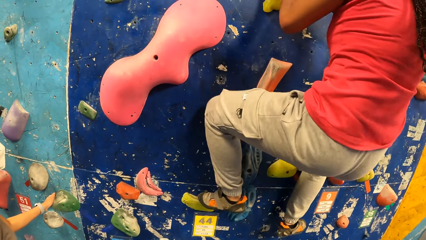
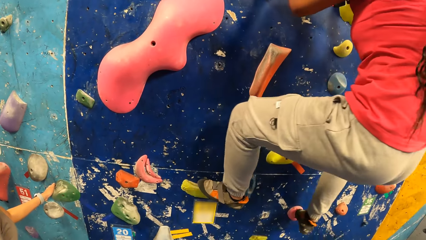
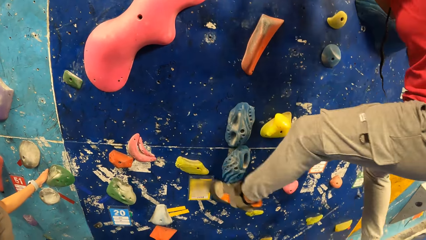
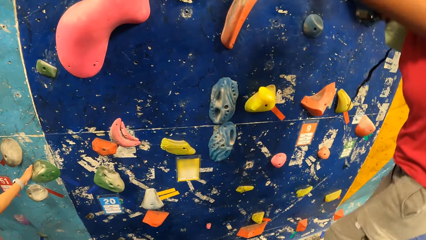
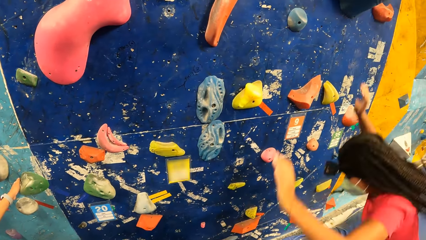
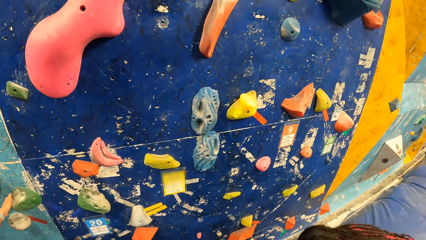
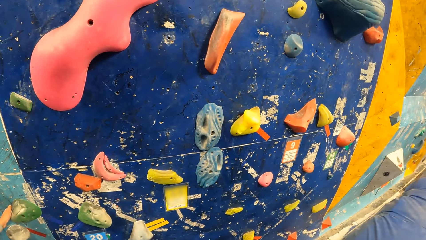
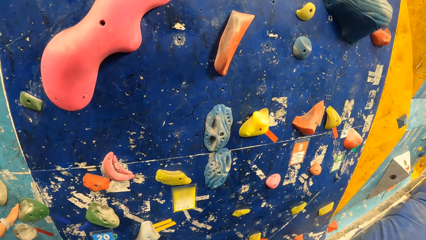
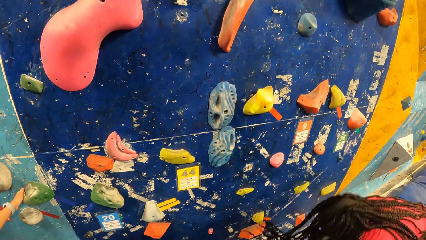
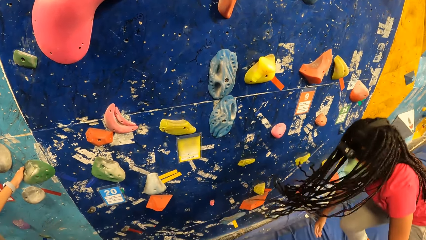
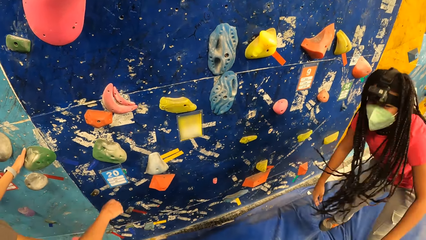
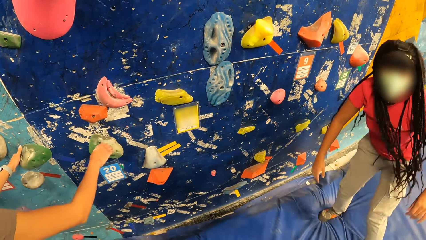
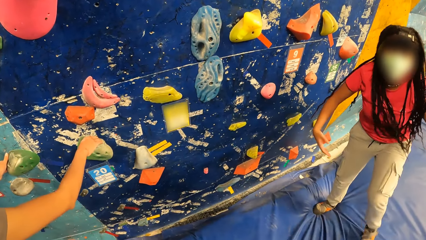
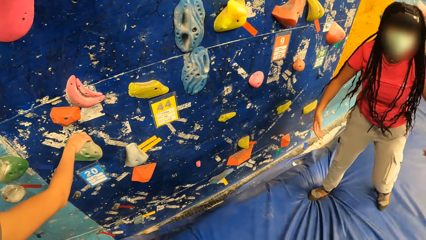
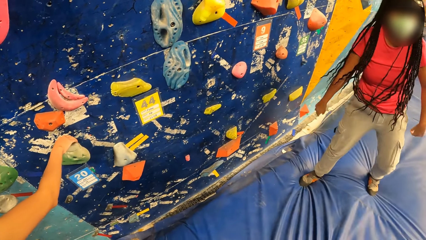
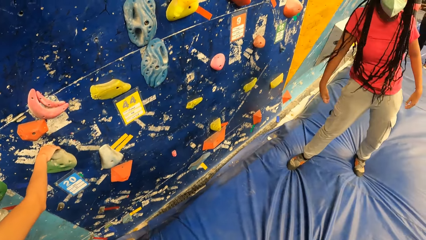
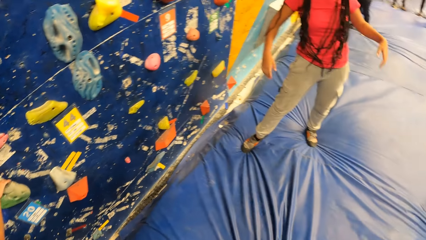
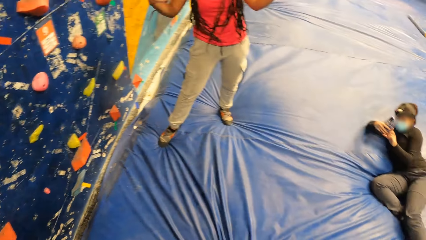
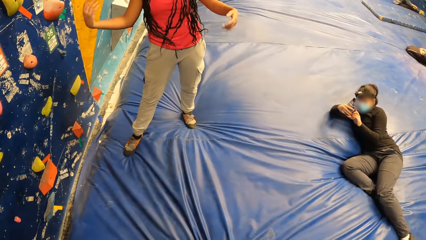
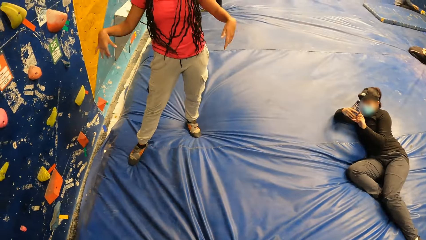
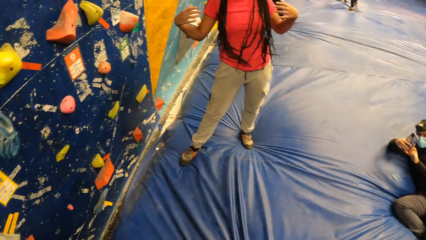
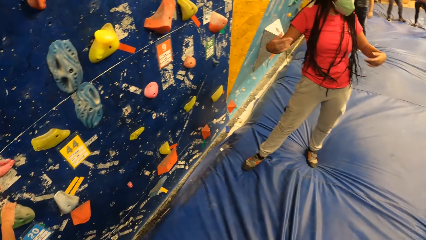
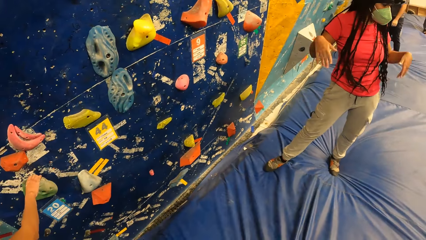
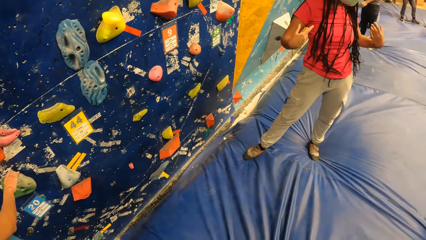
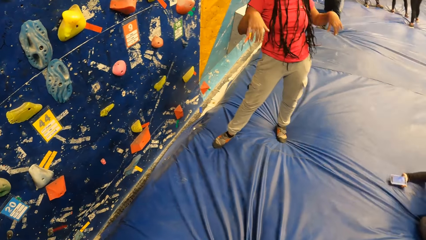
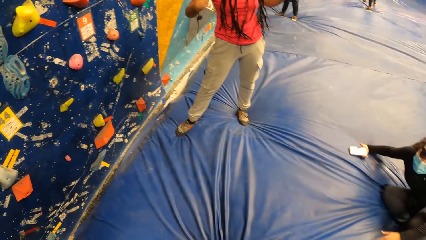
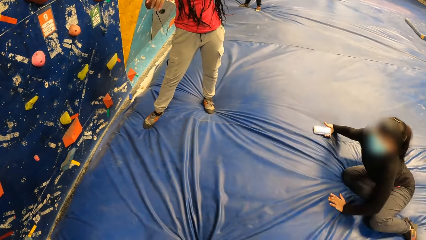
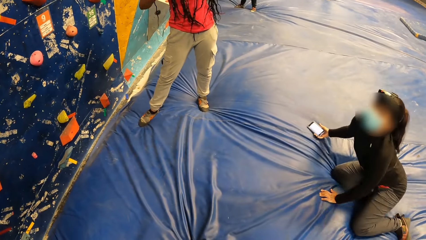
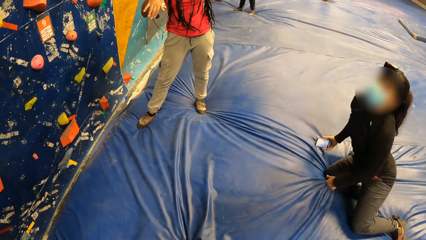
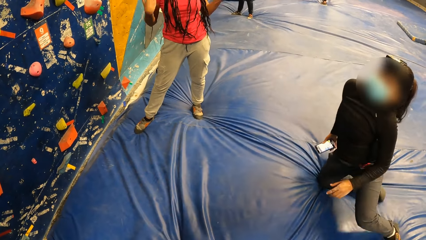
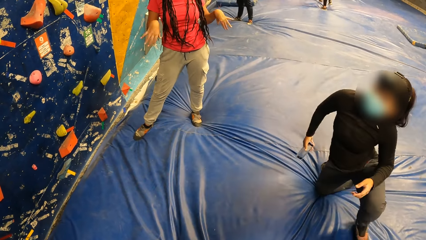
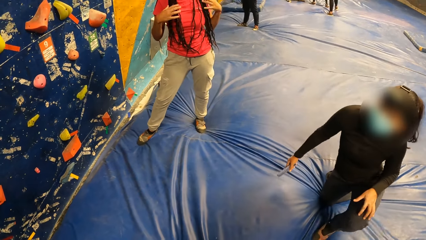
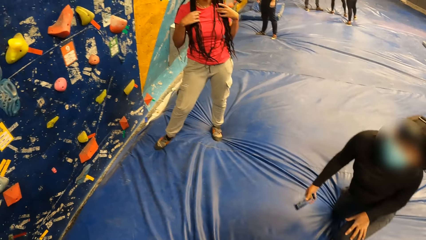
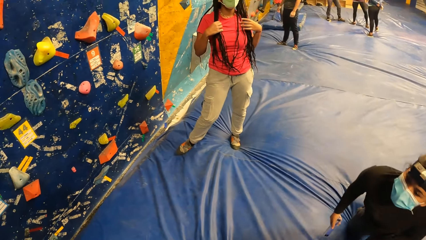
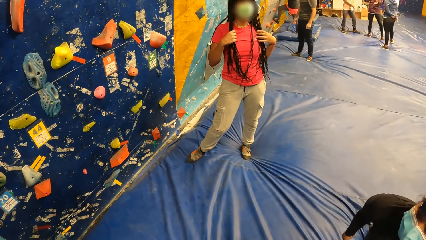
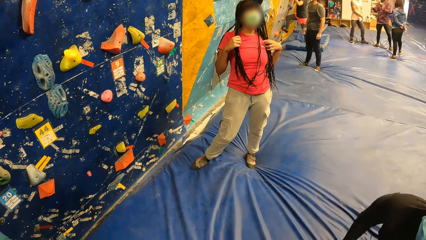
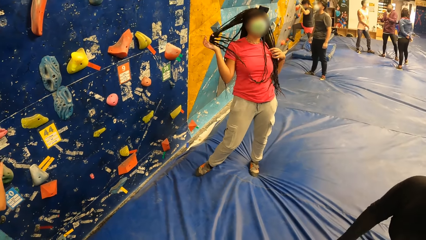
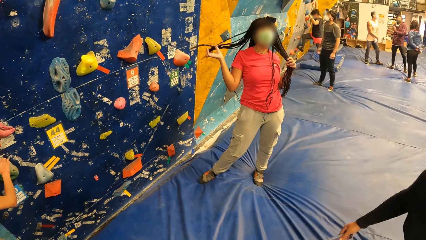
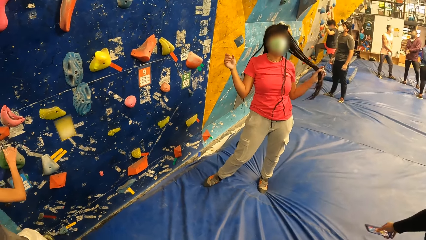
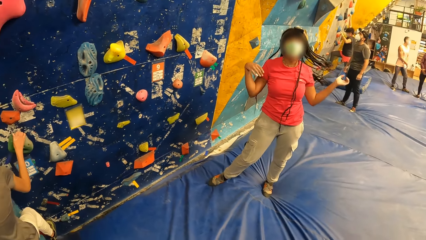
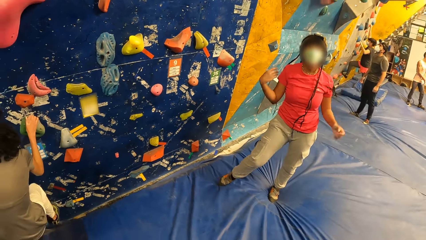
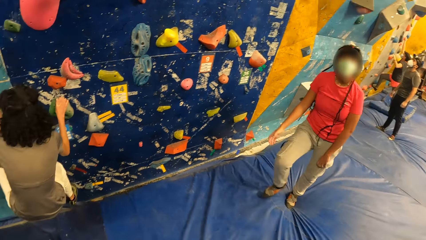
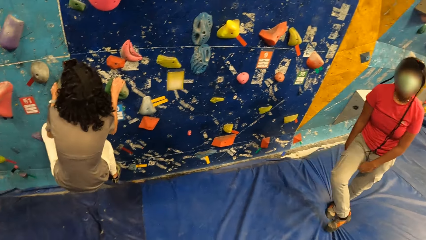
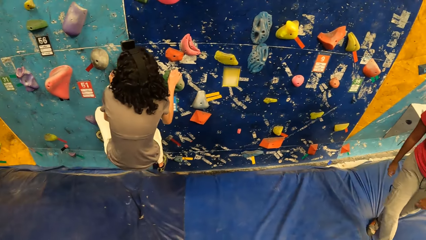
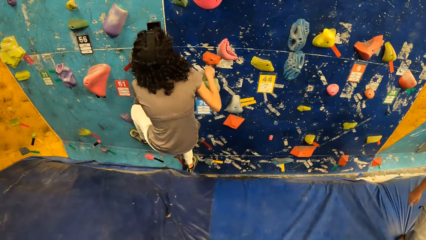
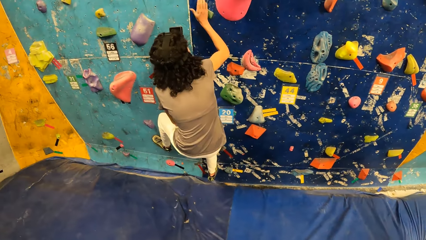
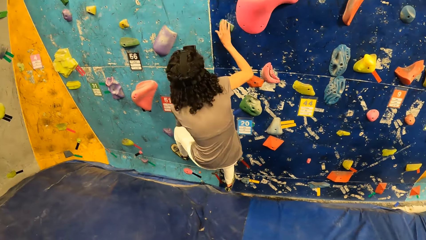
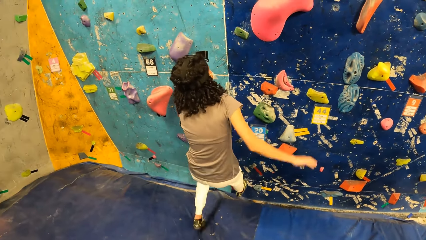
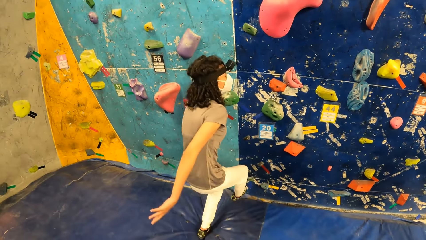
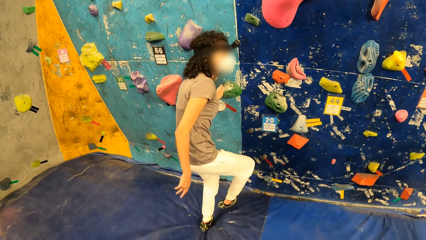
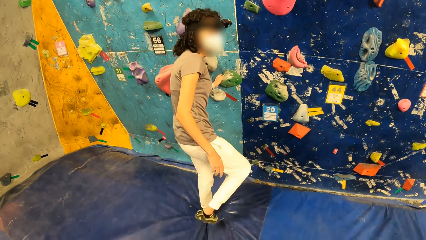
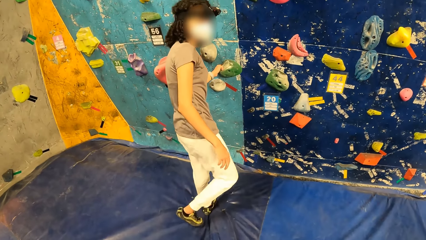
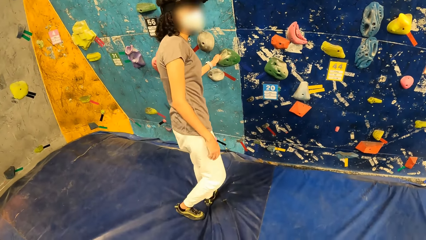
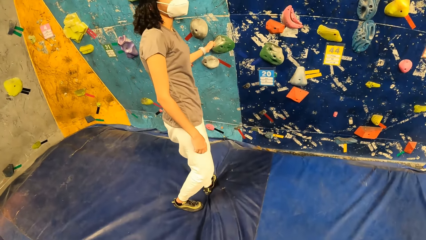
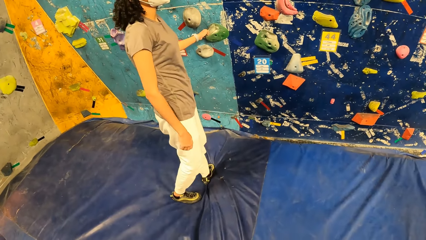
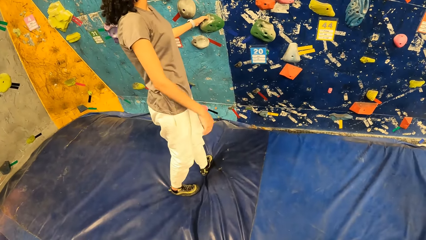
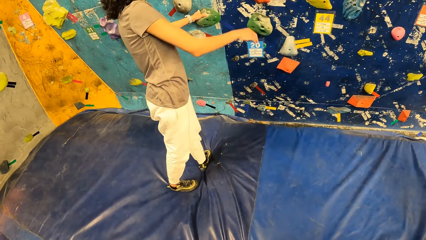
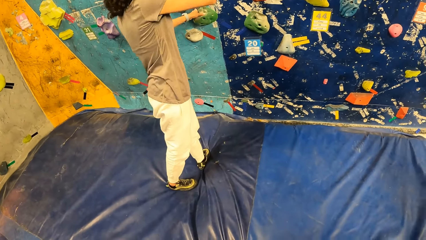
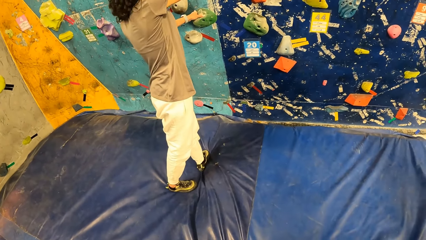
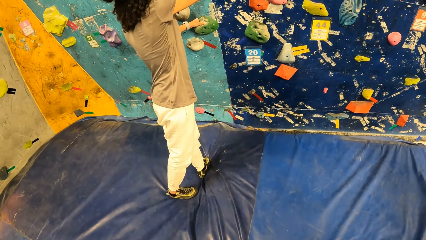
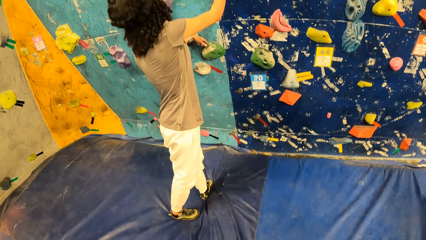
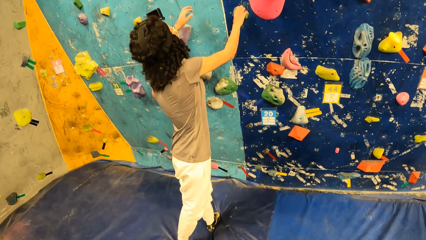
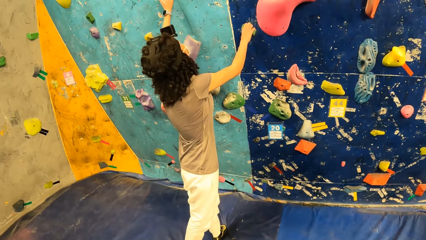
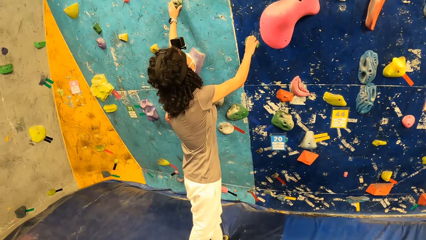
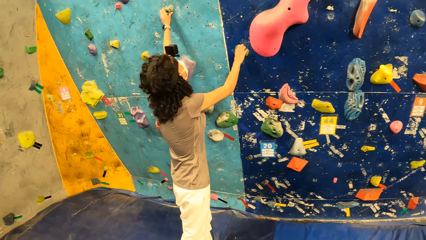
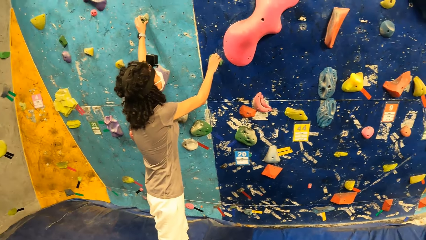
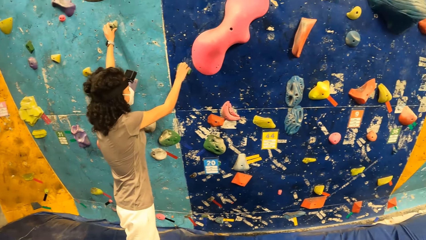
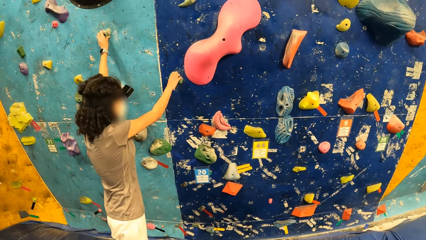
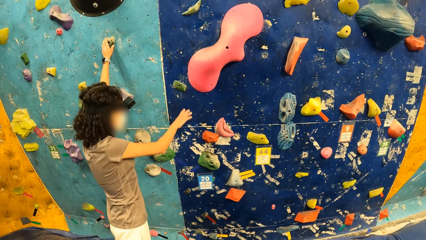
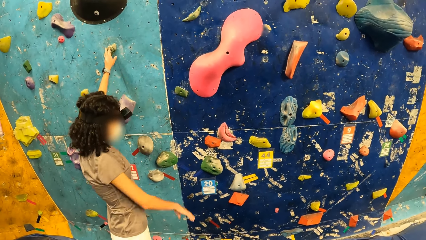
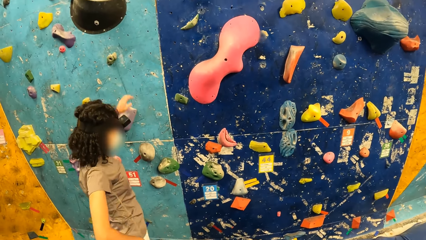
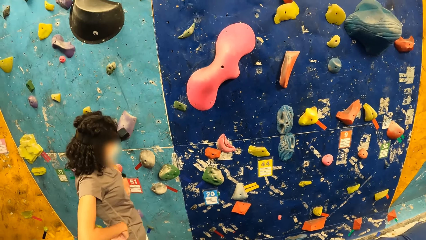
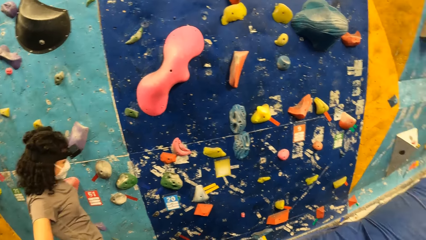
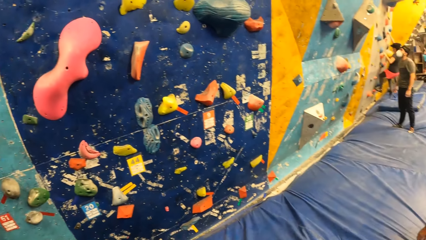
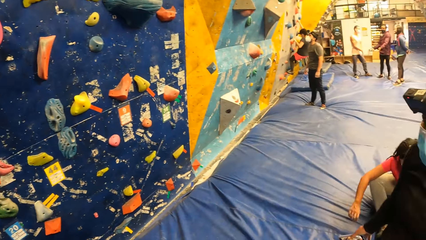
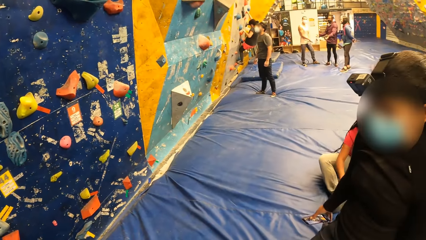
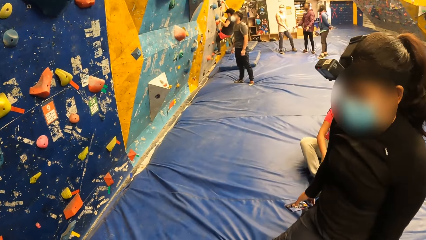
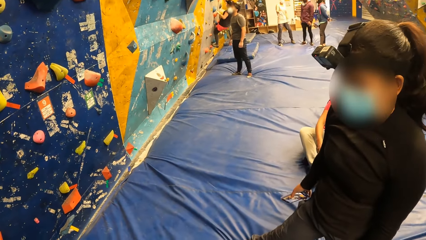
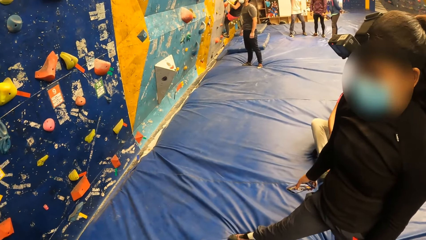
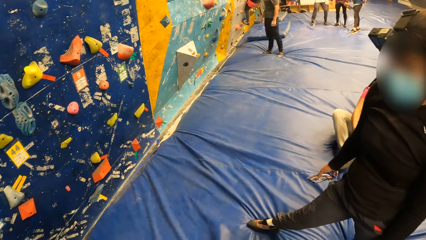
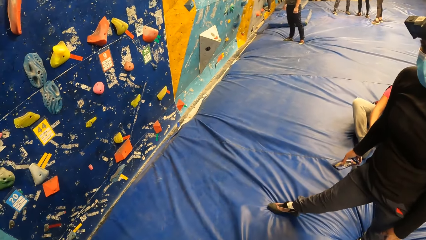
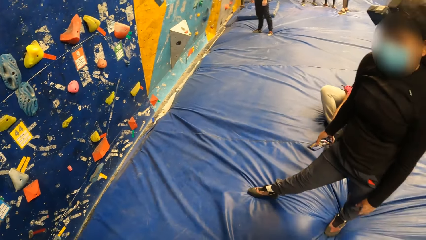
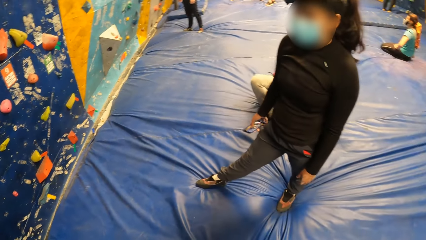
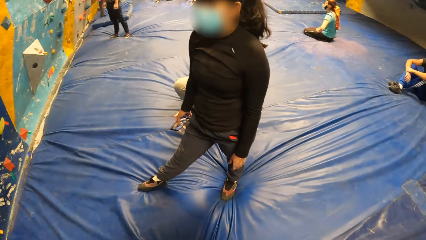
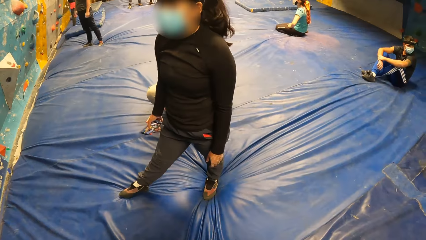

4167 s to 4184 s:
The woman jumps down from the wall. The camera wearer dialogues with the woman. The woman dangles both hands. Another woman holds the phone with her right hand. The other woman stands up. The first woman draws her hair back with both hands. Another woman climbs the wall with the hand holds in both hands. The second woman dialogues to a person.
